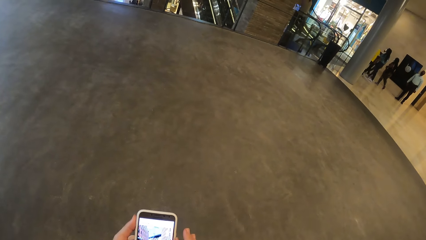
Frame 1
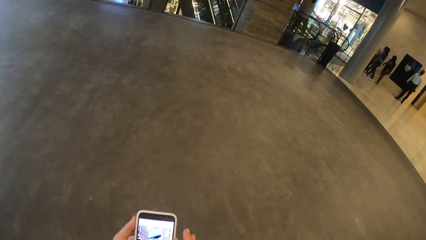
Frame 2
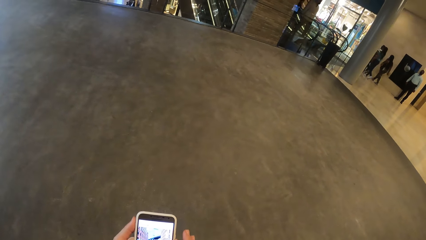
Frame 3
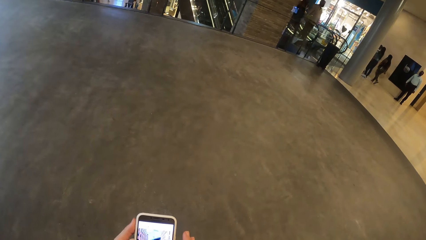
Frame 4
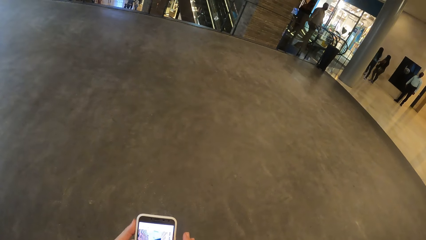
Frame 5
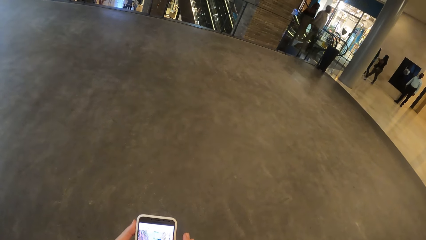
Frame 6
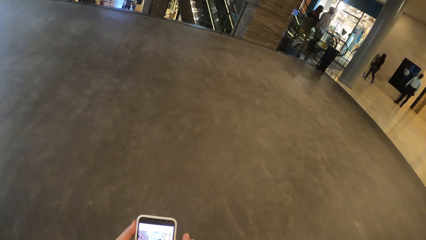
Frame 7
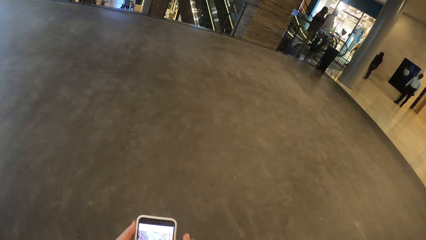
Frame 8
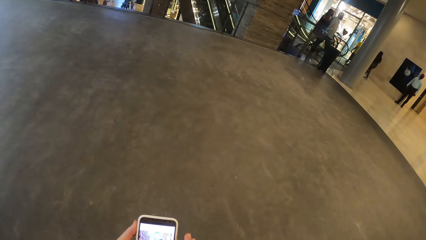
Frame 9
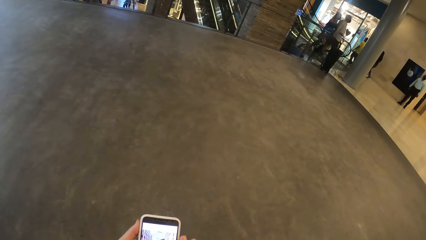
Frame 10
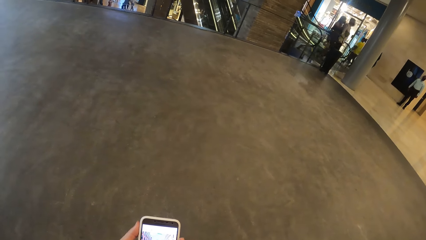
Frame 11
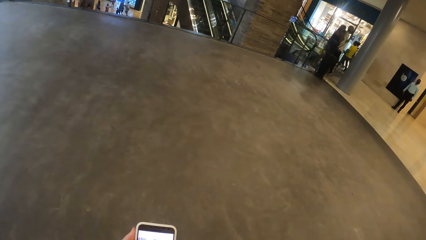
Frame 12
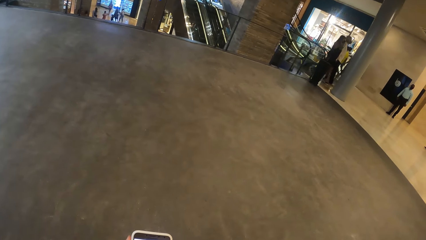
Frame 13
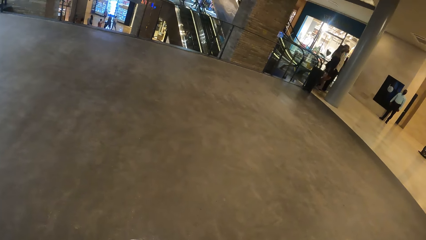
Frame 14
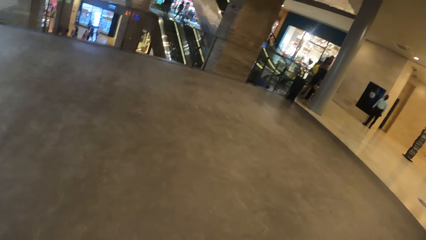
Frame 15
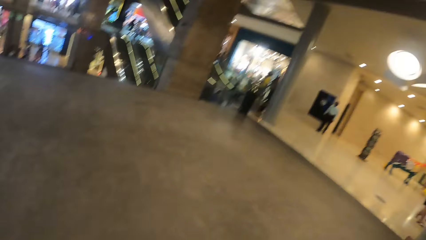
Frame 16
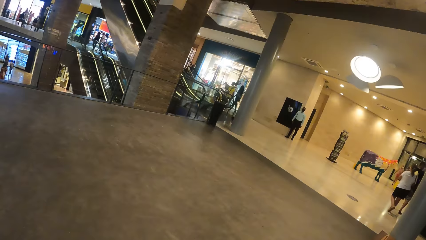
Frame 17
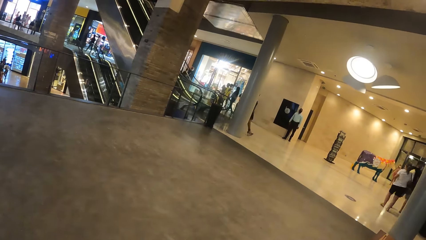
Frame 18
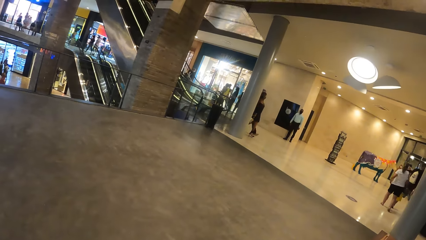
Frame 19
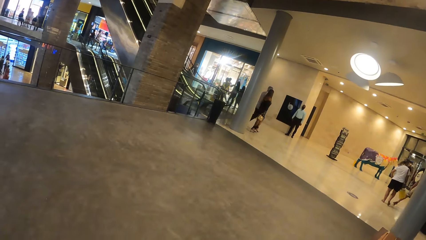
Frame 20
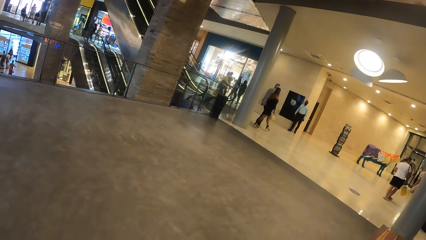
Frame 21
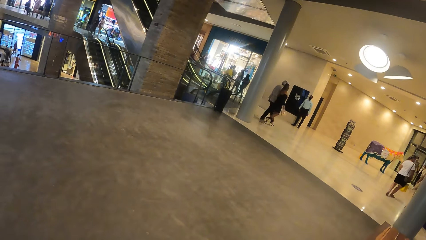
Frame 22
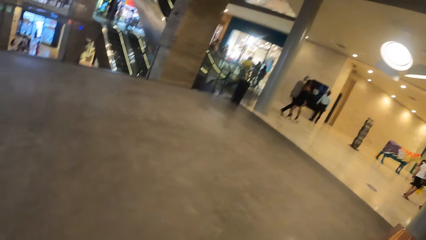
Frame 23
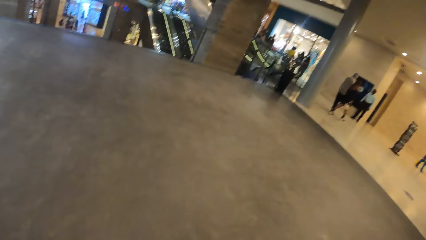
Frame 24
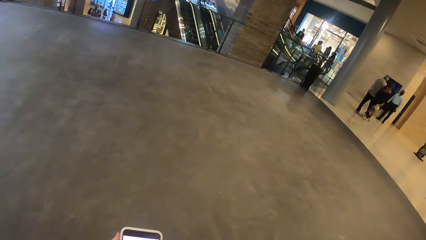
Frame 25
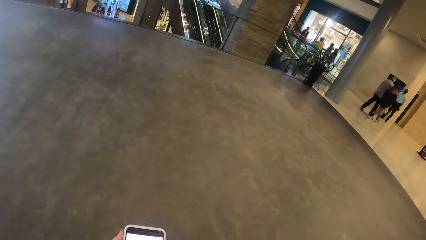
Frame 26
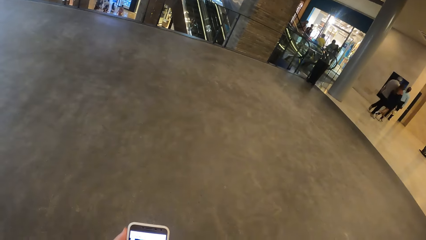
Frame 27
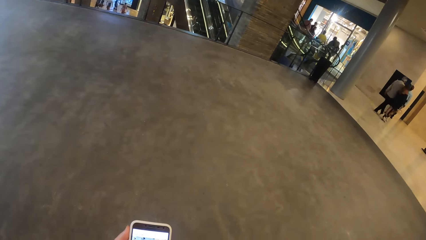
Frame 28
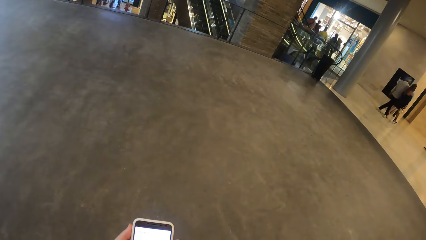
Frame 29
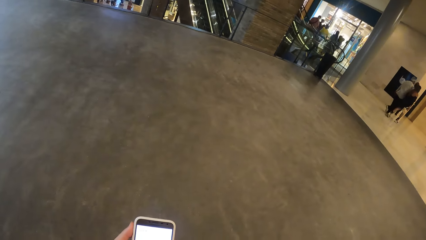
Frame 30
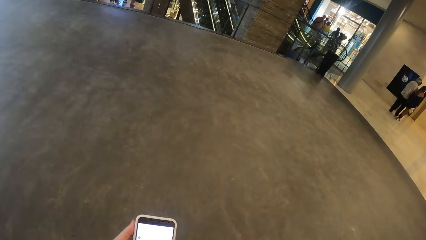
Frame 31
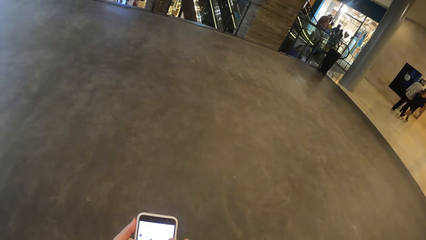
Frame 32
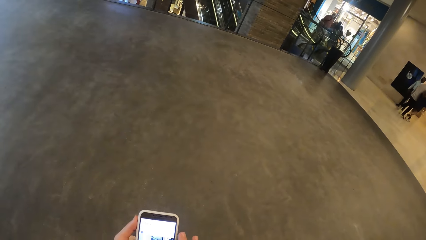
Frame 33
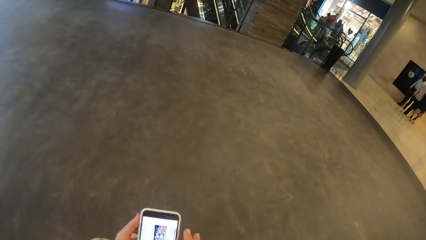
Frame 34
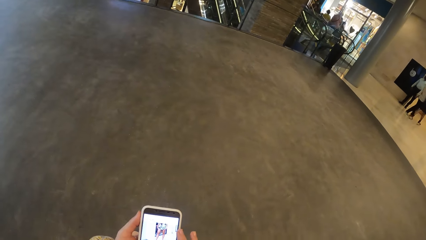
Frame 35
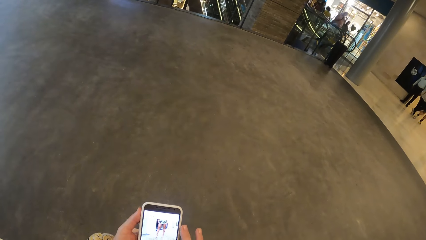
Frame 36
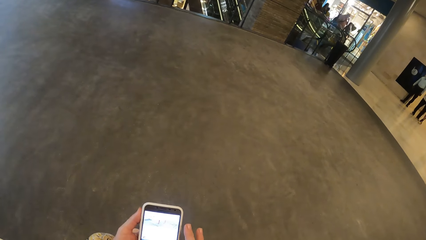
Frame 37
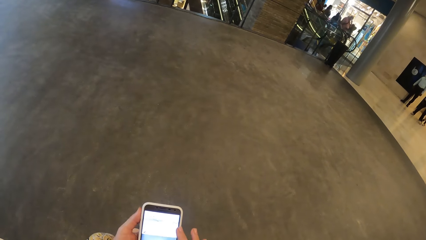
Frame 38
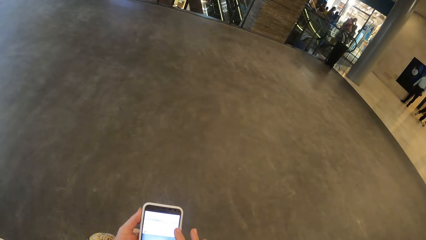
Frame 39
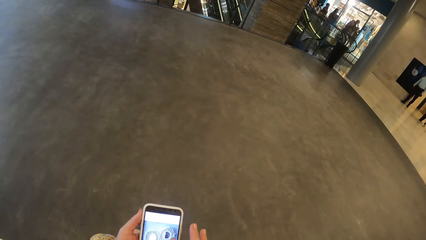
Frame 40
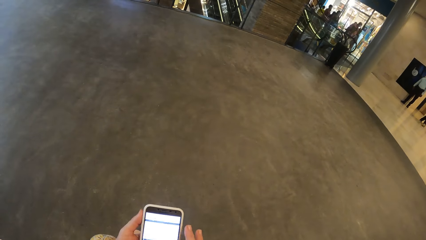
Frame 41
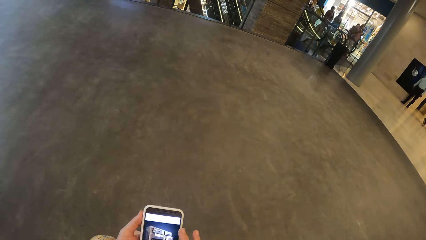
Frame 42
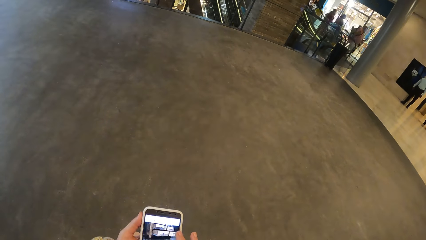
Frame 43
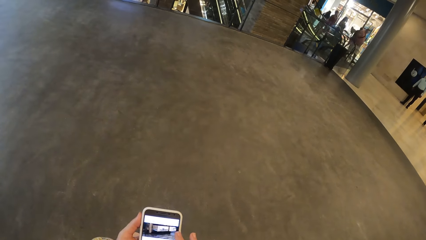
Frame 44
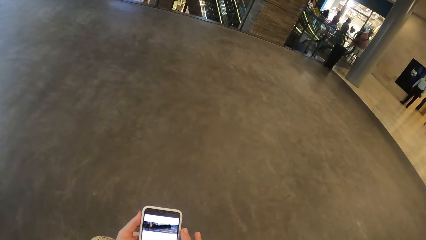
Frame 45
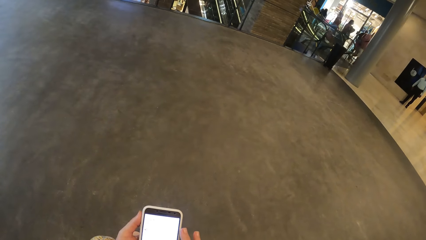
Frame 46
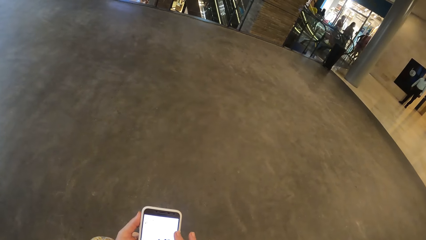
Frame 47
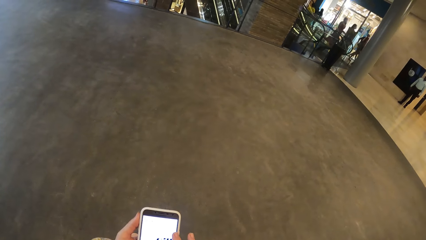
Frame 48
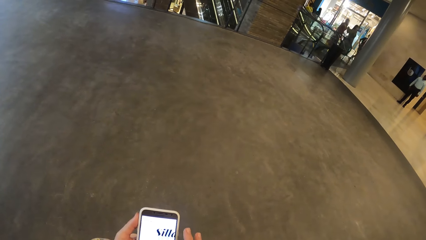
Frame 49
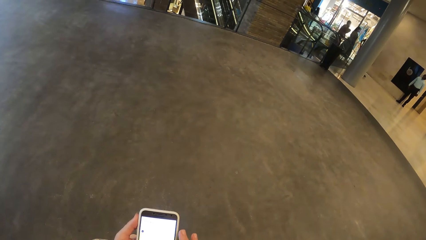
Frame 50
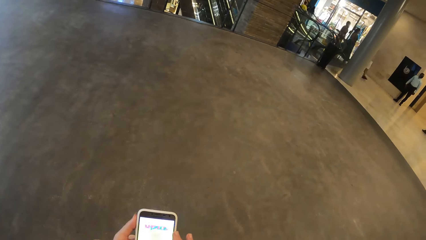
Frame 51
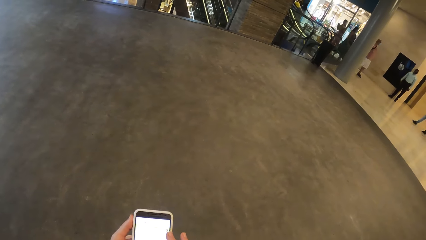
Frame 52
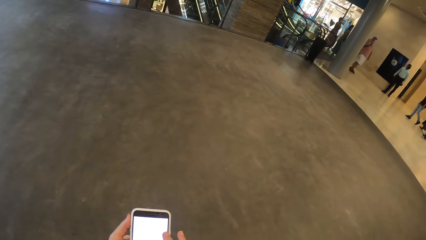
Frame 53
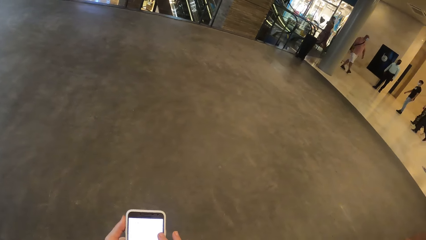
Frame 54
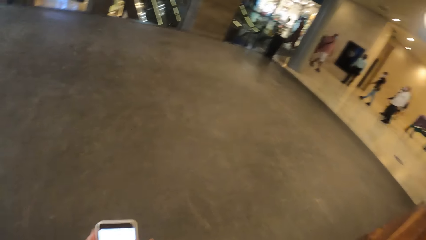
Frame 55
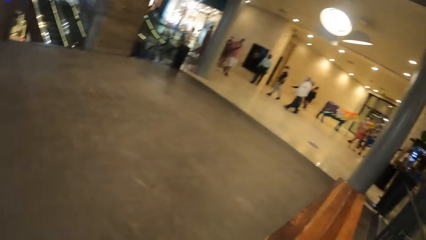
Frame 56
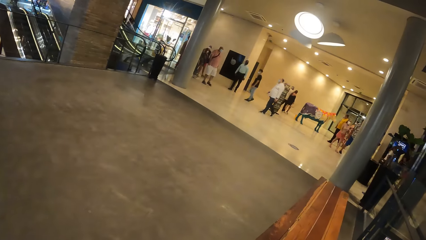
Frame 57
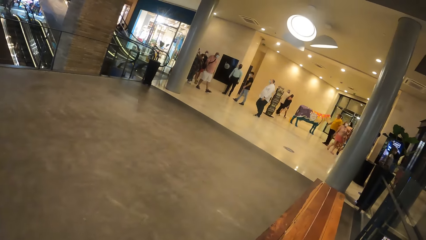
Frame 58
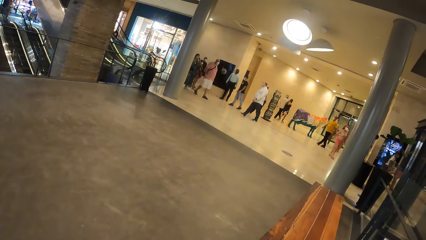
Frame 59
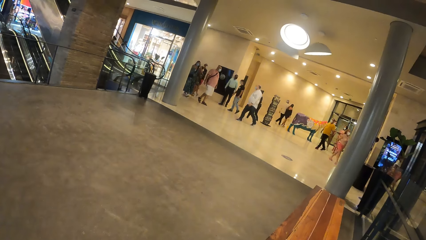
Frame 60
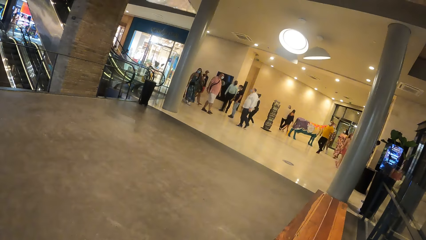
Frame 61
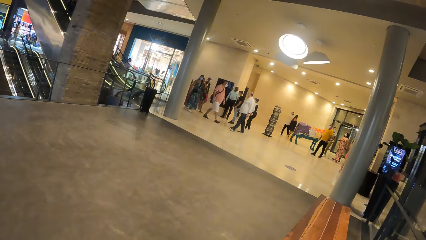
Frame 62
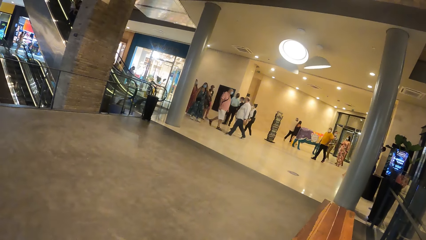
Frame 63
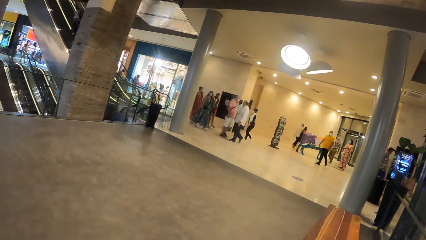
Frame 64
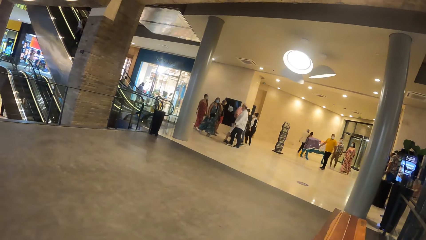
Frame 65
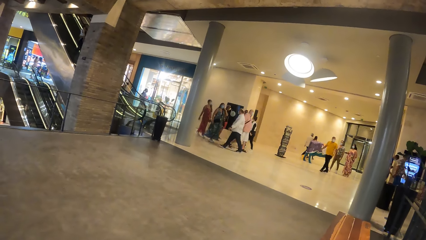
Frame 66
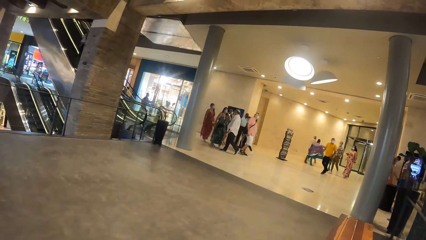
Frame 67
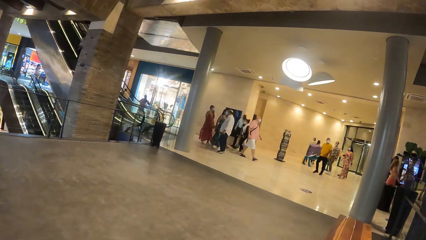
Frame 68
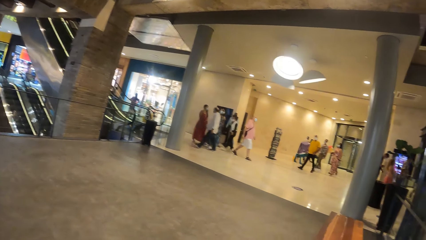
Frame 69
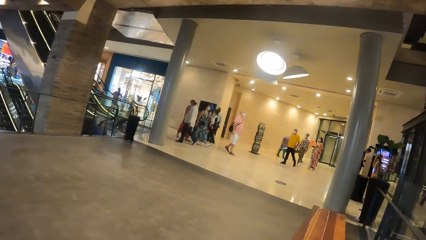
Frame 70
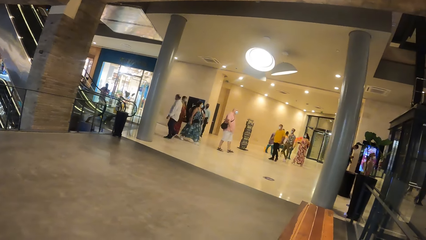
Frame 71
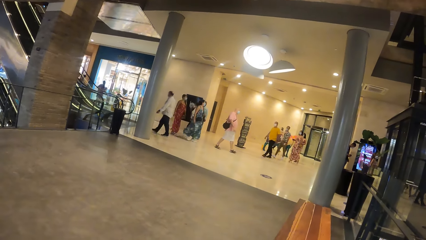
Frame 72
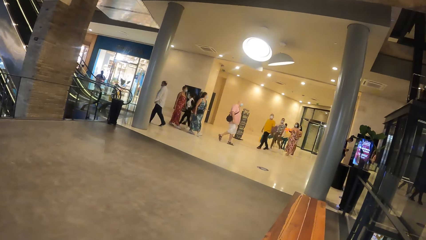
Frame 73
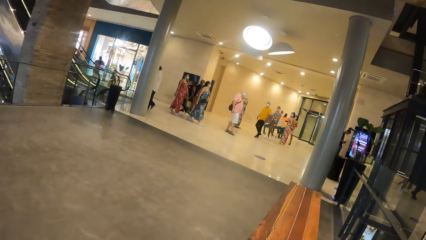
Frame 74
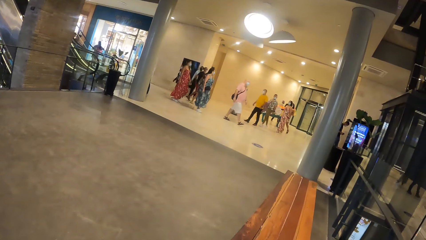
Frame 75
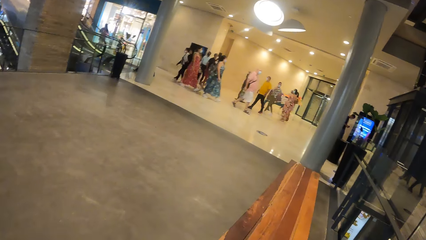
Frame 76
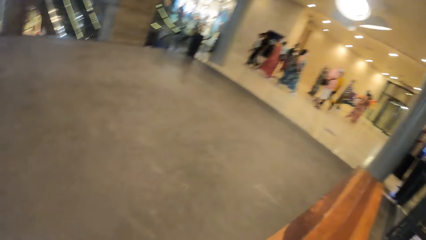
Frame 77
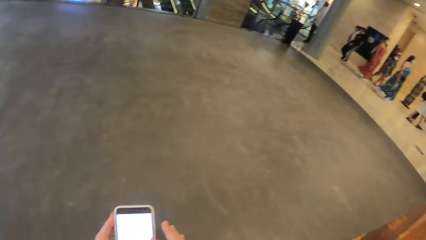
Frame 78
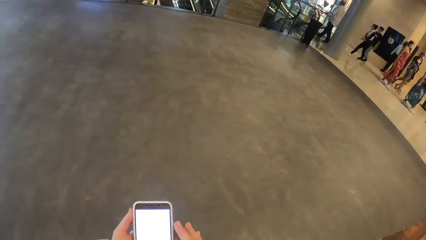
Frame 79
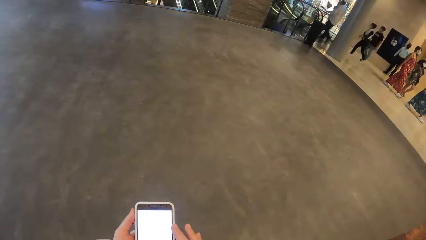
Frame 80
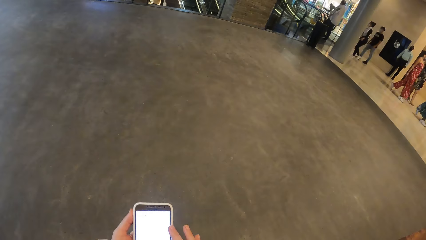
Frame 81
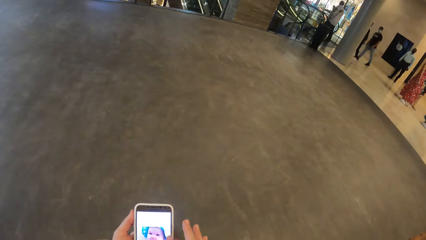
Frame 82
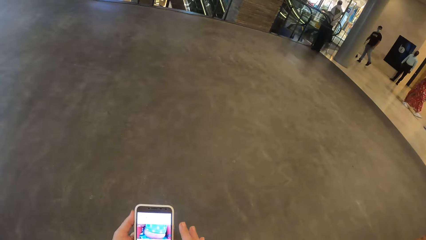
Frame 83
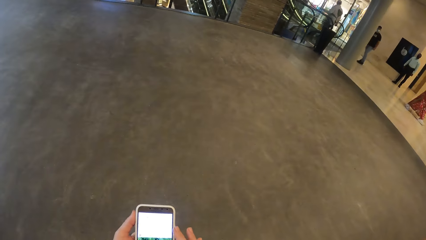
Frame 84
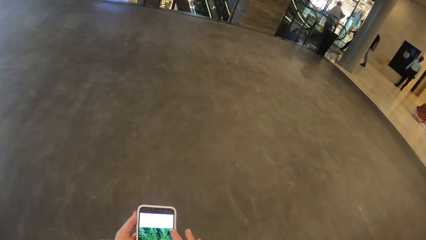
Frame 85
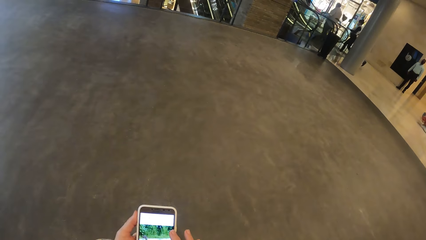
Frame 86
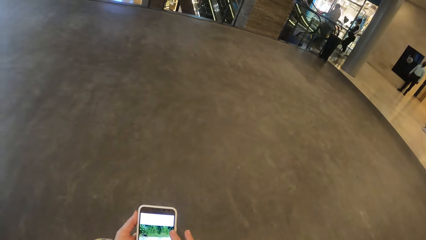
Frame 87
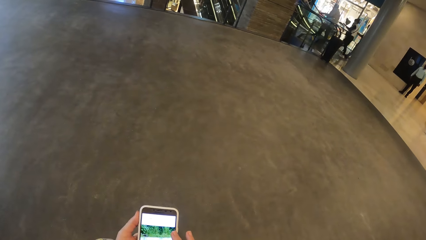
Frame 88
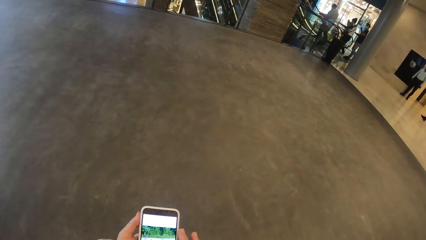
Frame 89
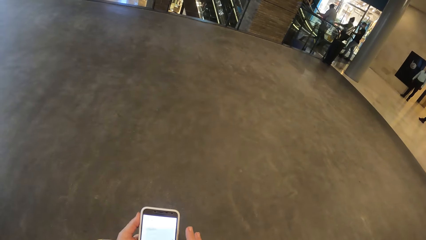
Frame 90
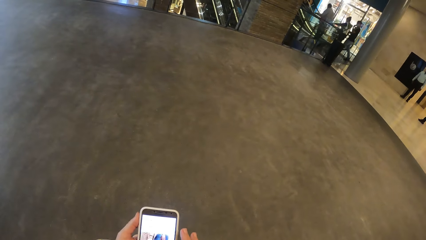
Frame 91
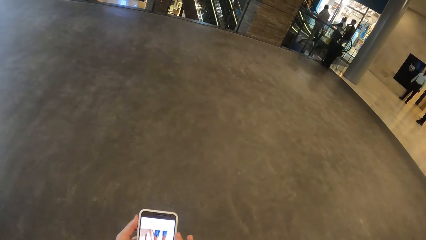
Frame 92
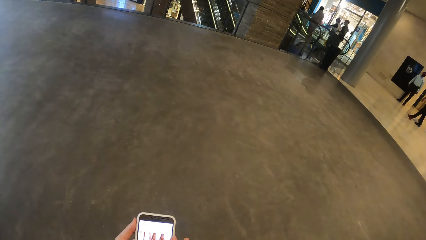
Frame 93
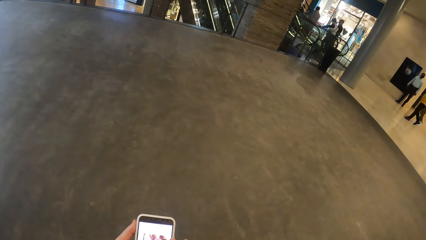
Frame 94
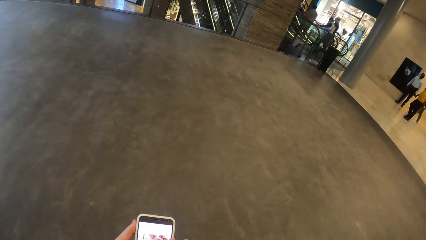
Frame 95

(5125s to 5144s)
The camera wearer looks around. They use the phone. They look around. They use the phone.
